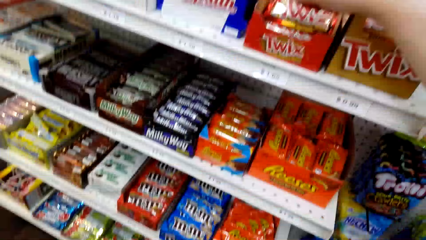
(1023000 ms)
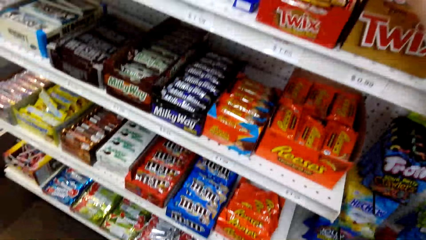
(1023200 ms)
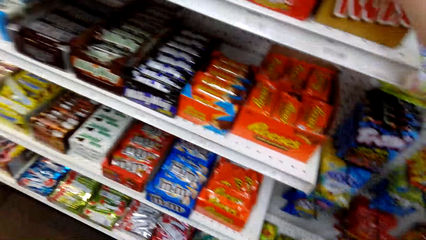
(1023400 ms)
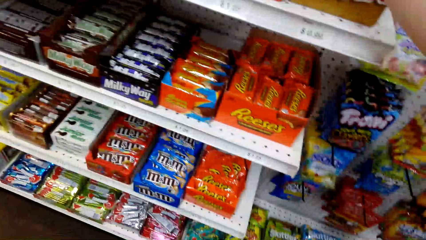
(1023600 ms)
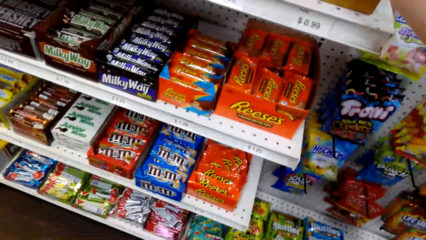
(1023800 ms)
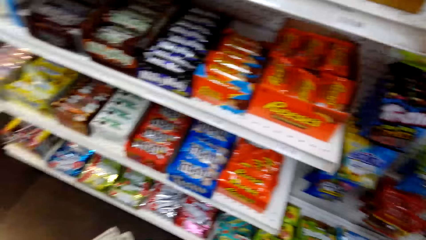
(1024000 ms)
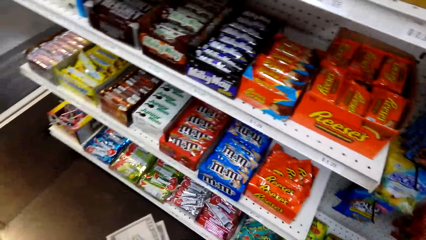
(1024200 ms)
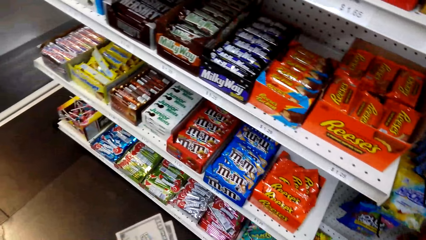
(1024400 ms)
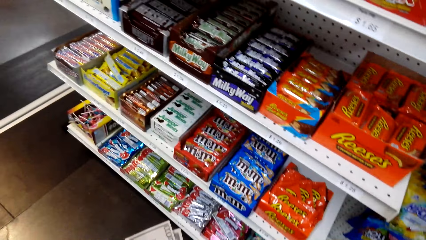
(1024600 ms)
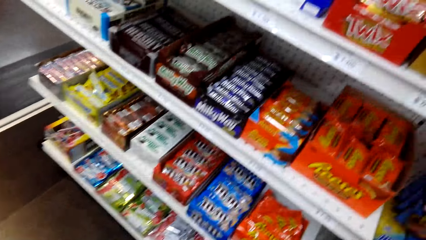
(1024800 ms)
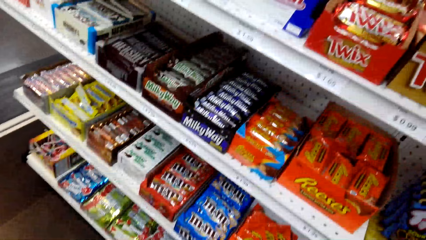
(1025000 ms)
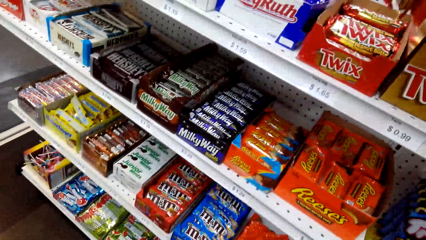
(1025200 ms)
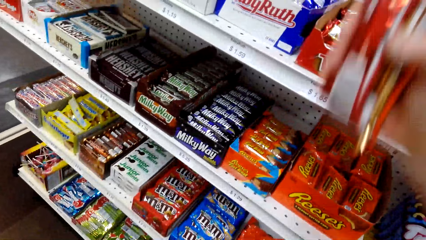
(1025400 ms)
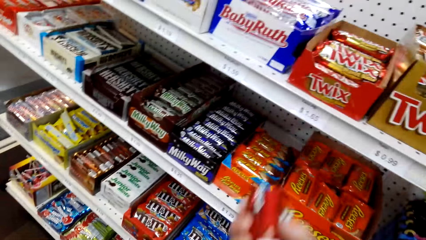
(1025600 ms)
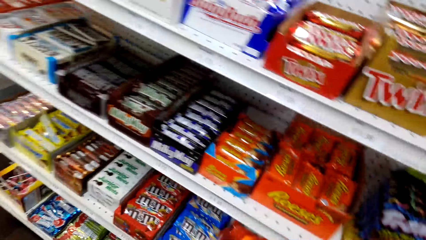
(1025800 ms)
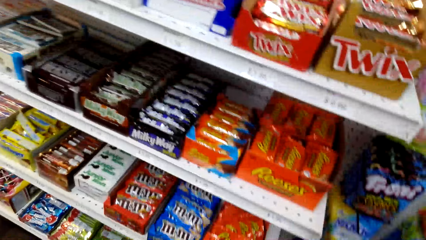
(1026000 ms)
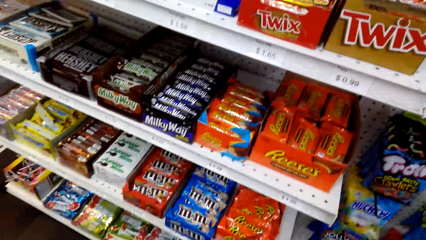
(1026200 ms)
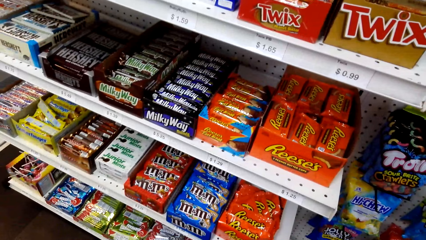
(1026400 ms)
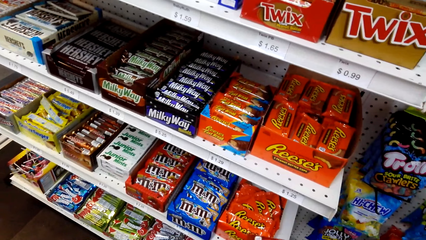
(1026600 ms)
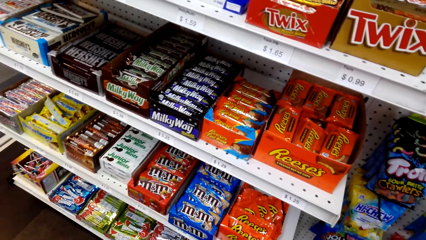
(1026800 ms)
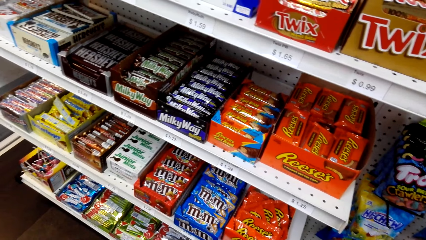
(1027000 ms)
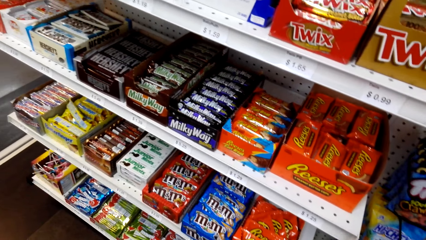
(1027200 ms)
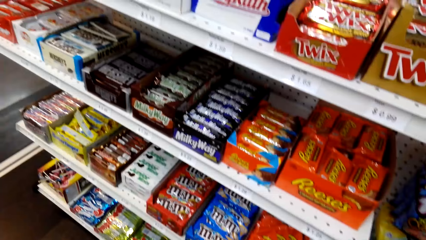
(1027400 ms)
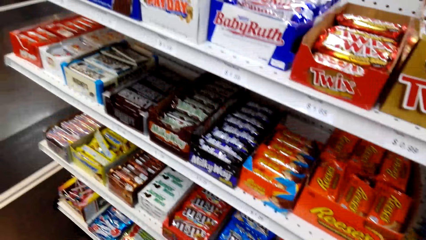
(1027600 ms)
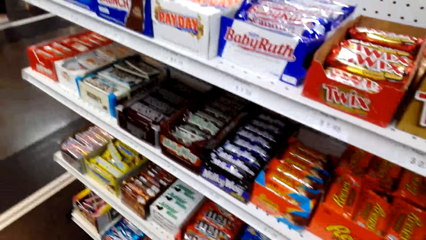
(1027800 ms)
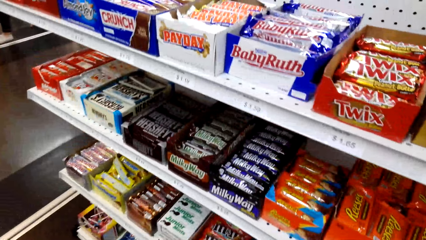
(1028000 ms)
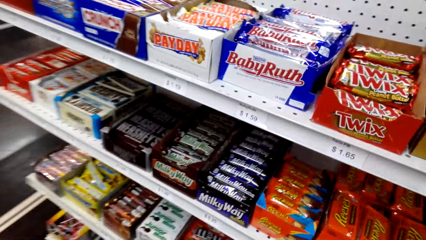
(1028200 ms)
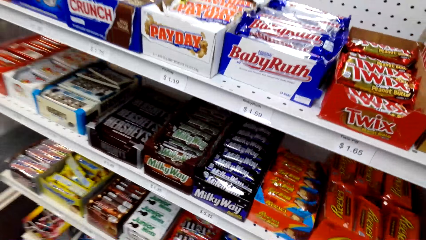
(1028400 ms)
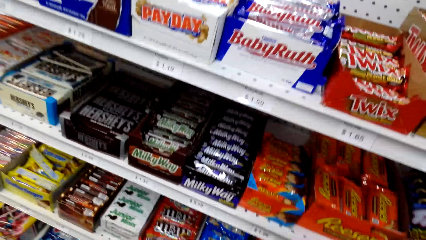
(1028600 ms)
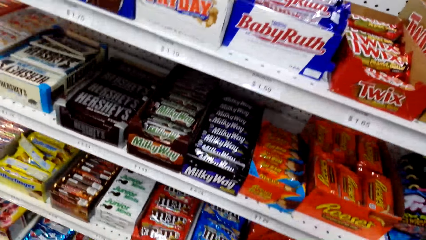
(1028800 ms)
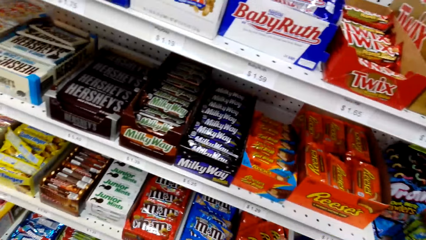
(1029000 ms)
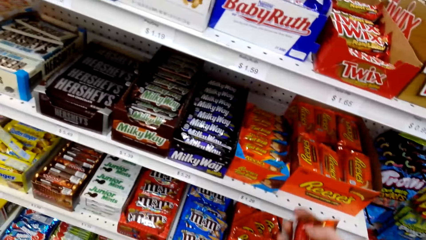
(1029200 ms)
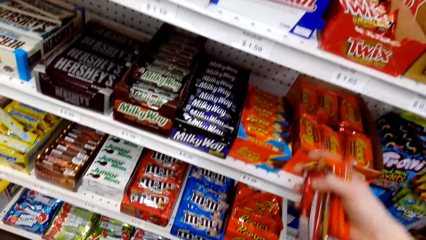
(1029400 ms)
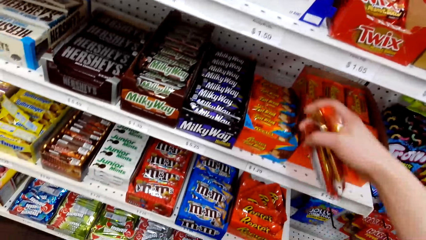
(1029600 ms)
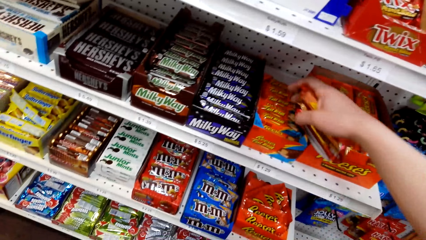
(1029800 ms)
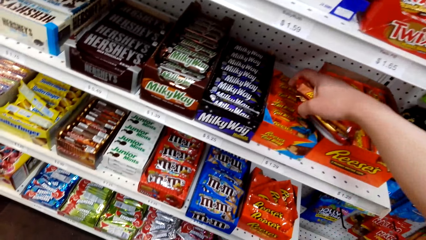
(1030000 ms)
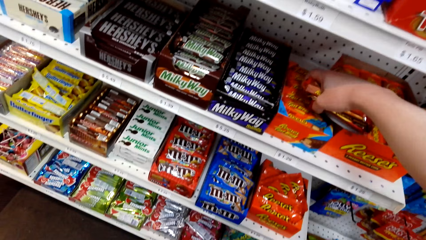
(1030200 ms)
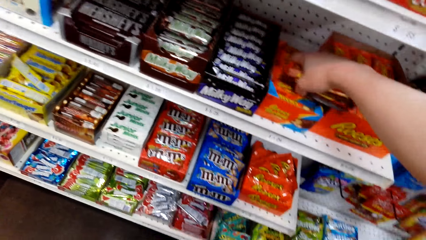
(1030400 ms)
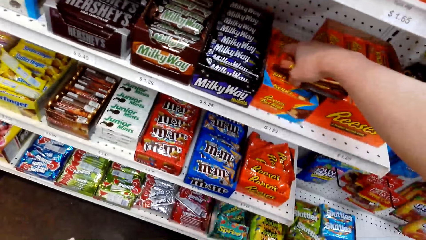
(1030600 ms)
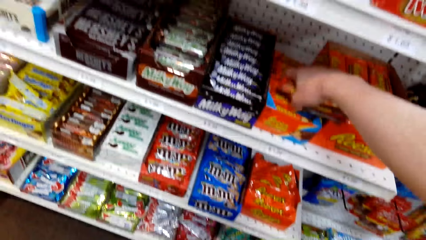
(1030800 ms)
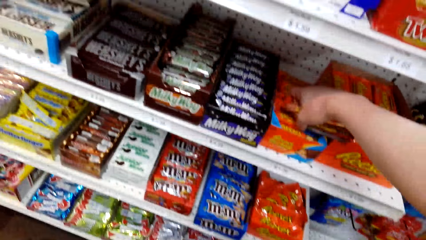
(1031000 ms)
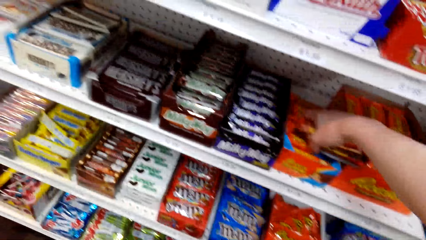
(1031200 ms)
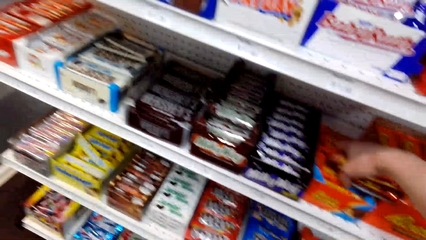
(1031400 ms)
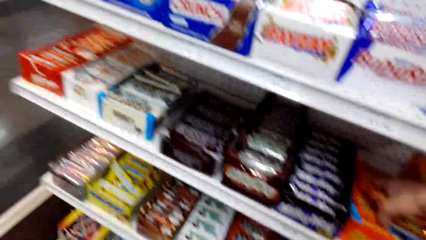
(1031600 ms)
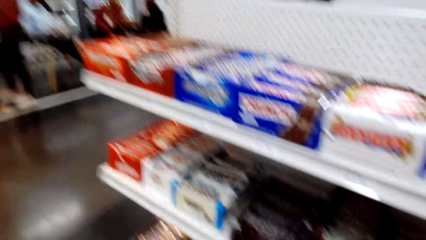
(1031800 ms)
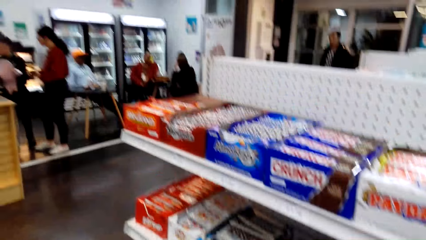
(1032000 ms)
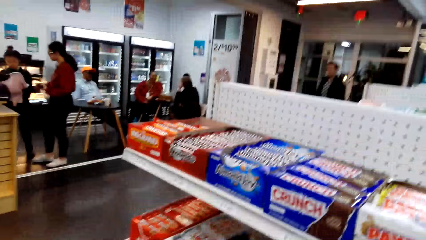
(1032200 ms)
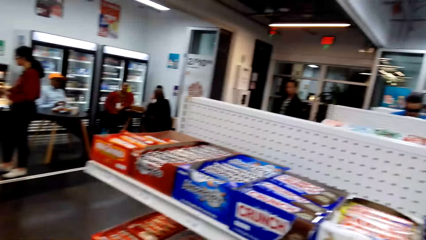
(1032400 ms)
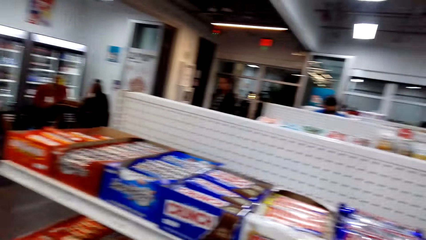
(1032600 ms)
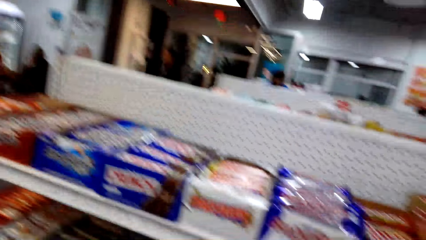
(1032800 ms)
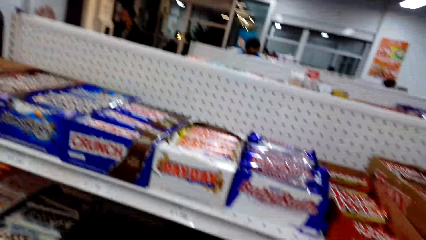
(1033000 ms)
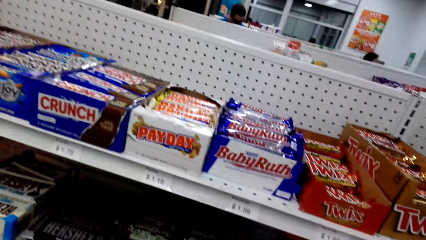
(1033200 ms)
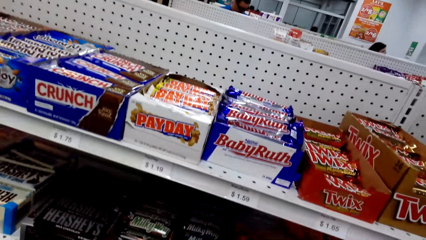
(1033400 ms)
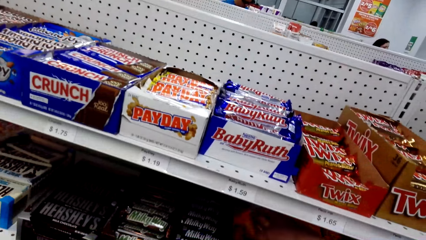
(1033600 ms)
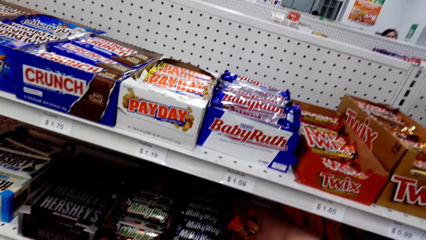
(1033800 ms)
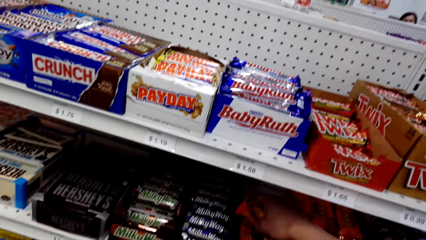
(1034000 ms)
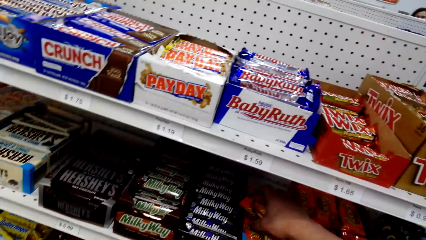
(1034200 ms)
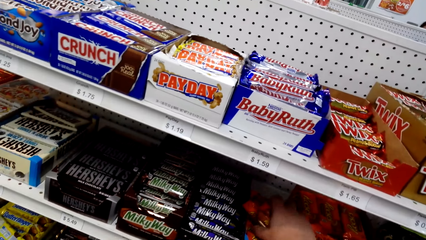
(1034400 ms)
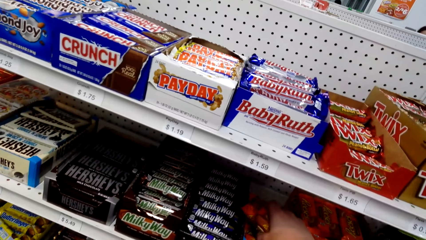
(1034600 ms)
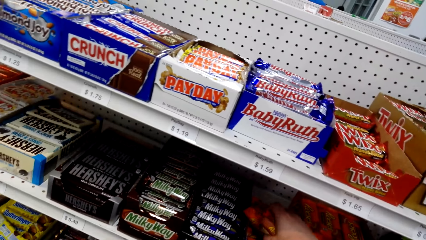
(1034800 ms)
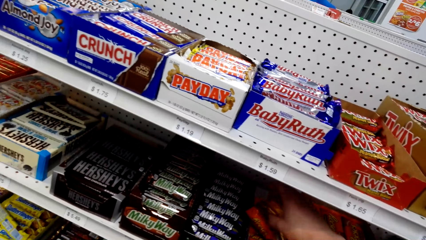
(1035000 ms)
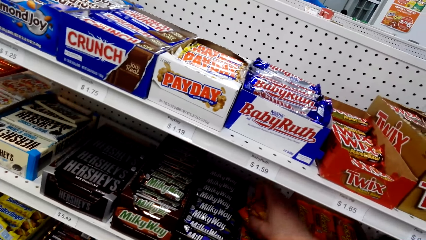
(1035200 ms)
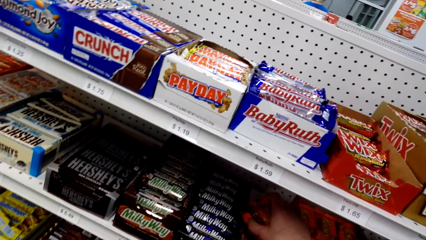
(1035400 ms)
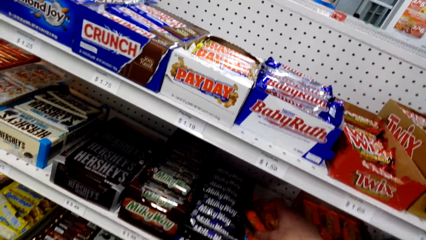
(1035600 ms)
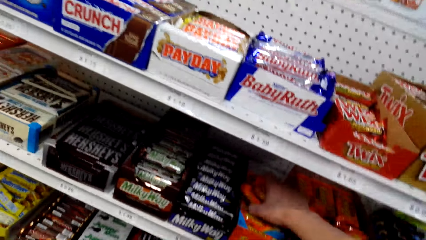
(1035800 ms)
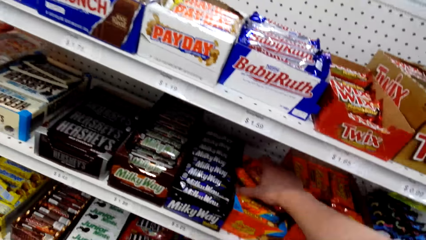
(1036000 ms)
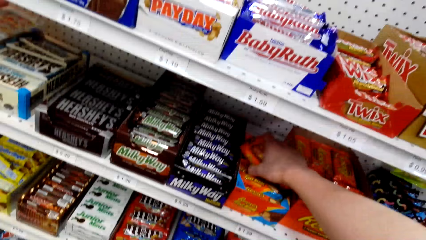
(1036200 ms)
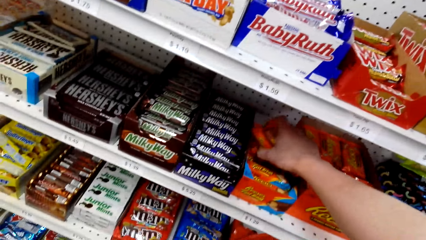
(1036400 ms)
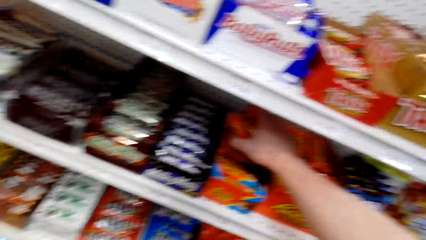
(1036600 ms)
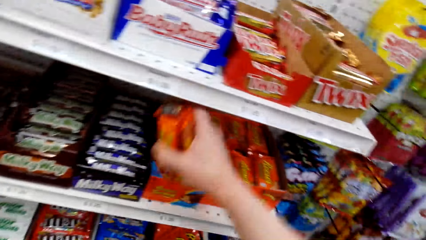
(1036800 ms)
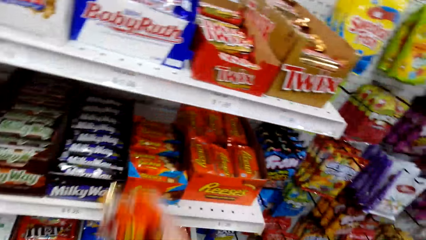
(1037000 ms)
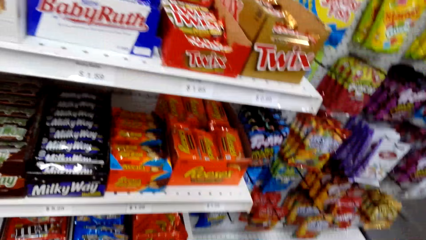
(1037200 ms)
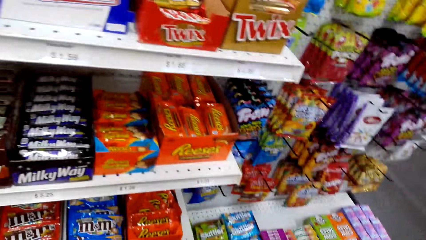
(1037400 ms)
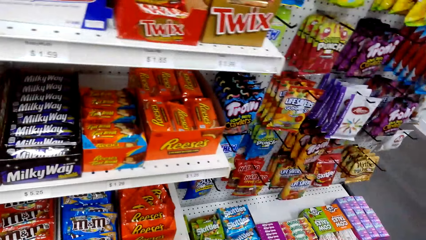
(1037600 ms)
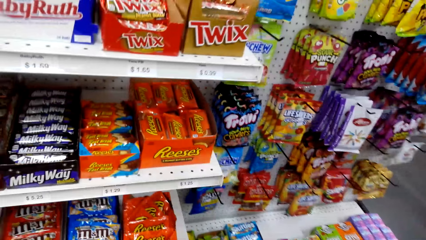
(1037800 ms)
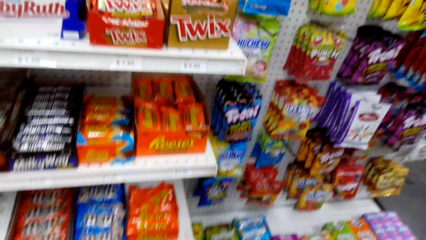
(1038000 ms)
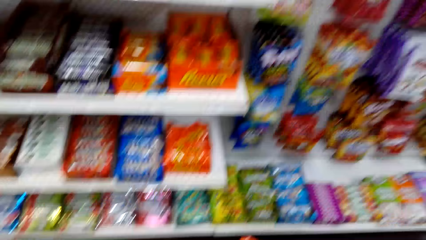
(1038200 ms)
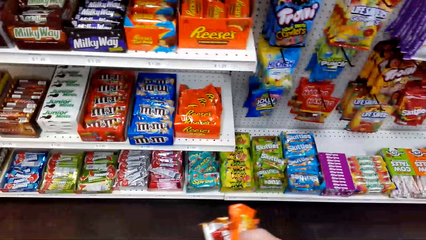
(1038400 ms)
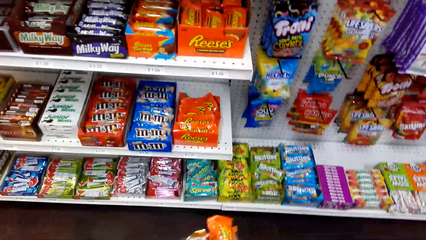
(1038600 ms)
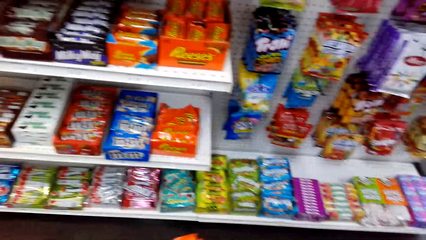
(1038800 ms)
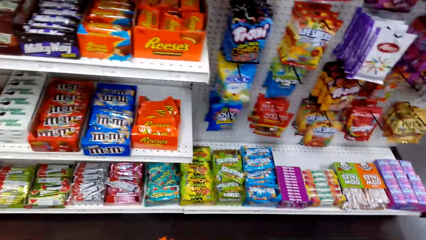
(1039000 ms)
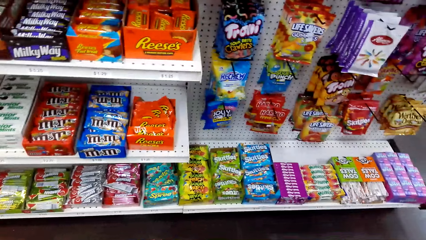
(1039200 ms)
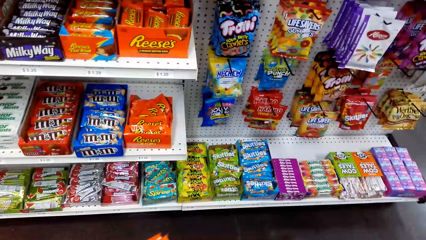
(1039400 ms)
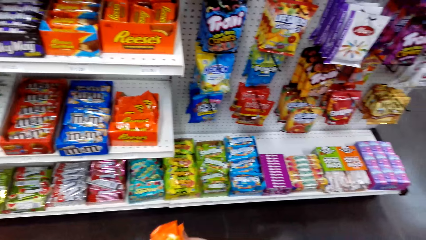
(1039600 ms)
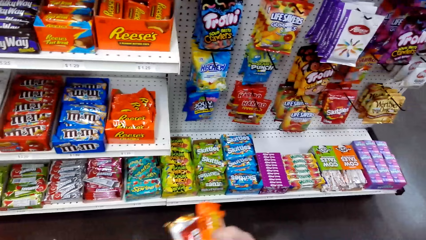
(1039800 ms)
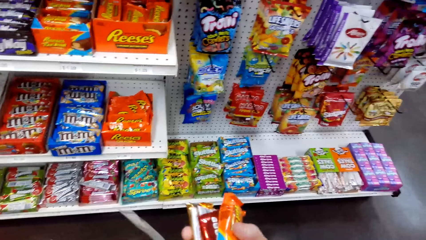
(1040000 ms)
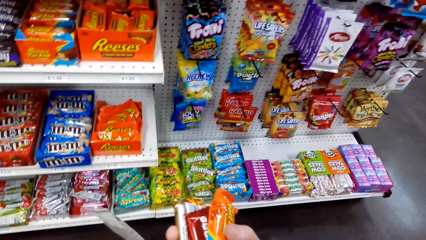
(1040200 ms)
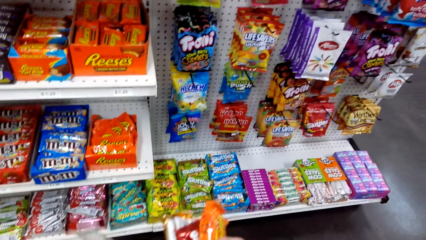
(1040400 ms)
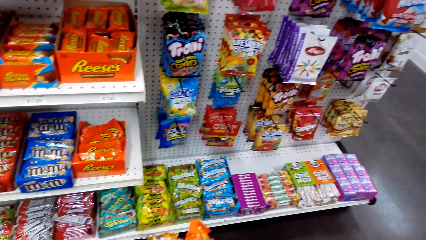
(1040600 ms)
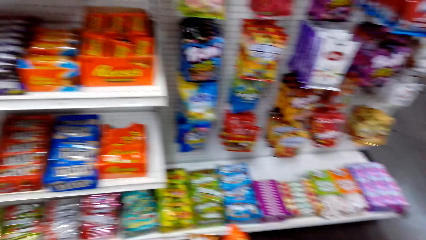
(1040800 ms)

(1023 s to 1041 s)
The camera wearer looks around a shelf. He places his right hand in the snack box. He picks Reese's from the shelf. He looks around the shelf. He picks snacks from the box. He looks around the food store.
